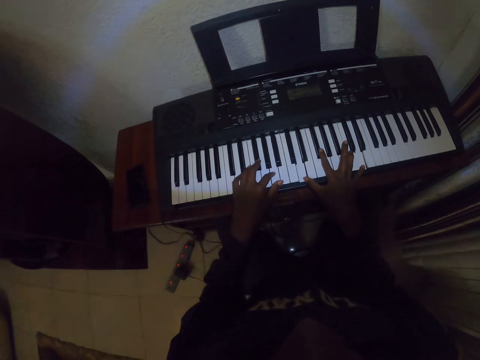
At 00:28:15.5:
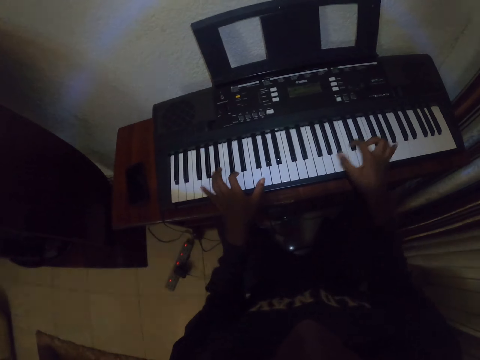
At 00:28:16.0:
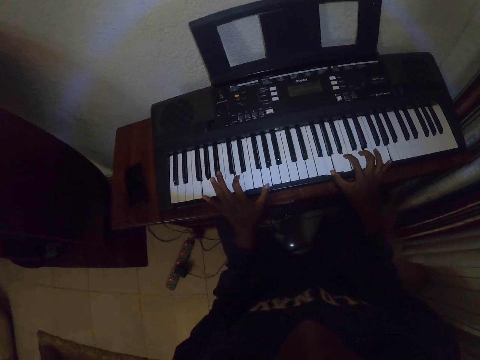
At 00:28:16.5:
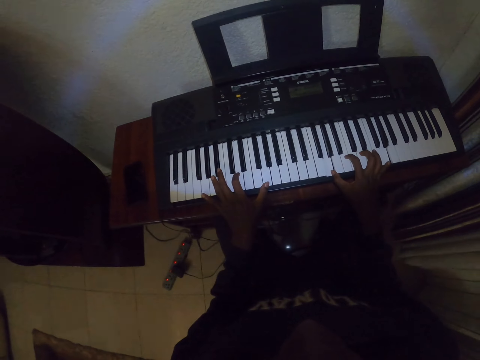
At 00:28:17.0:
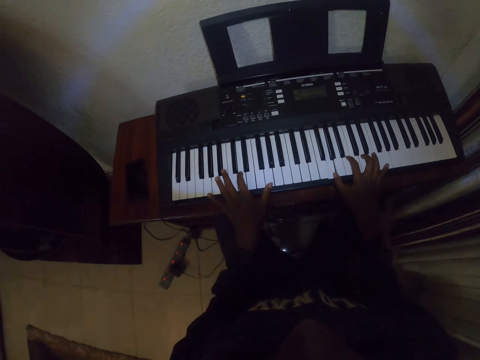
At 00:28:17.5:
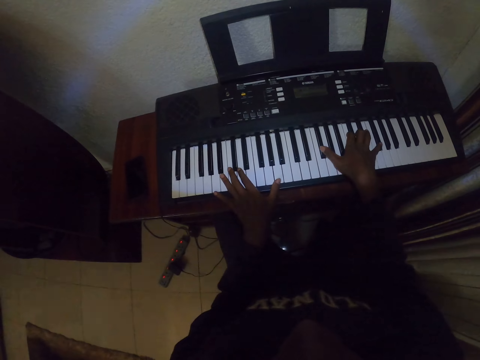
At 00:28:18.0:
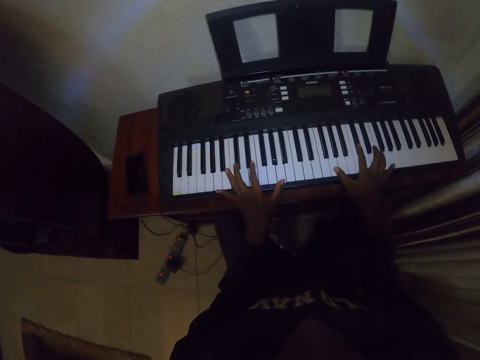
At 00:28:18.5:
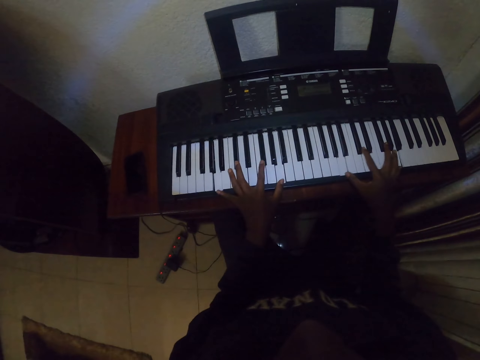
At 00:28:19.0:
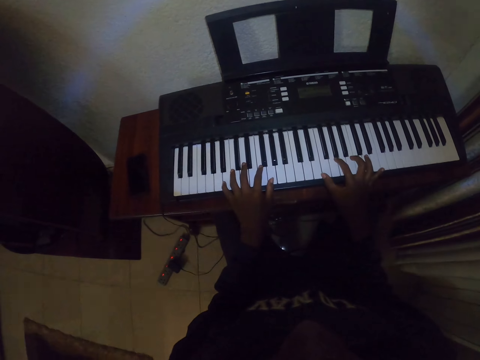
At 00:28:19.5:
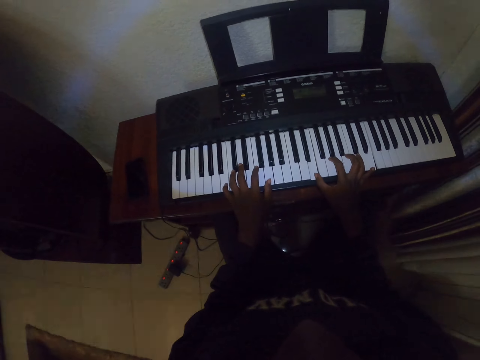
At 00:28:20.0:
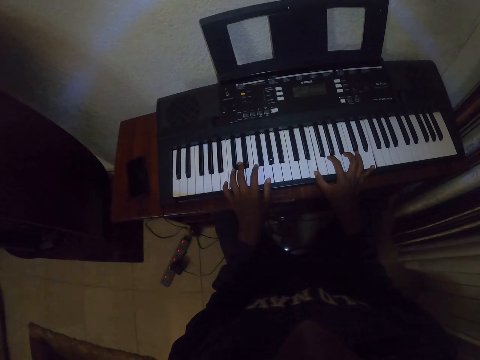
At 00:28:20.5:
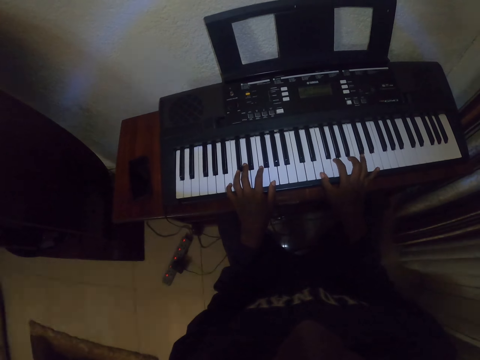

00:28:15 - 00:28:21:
The camera wearer plays the keyboard of the piano with both hands.

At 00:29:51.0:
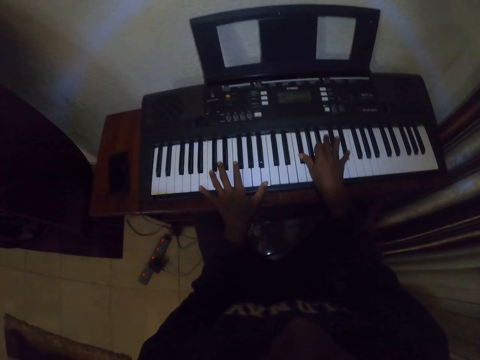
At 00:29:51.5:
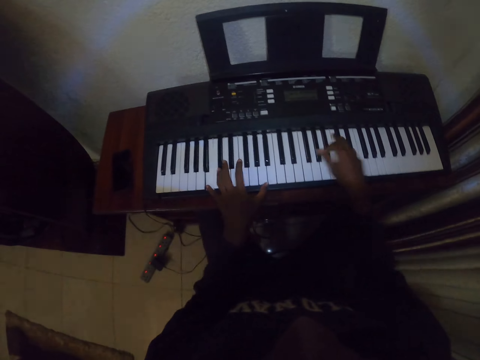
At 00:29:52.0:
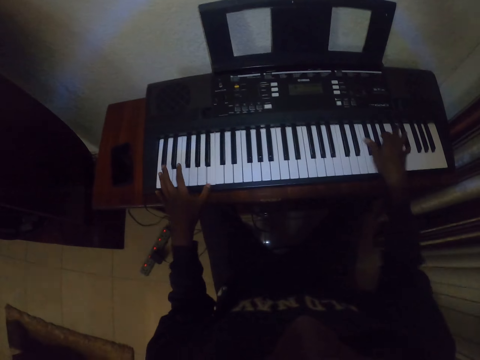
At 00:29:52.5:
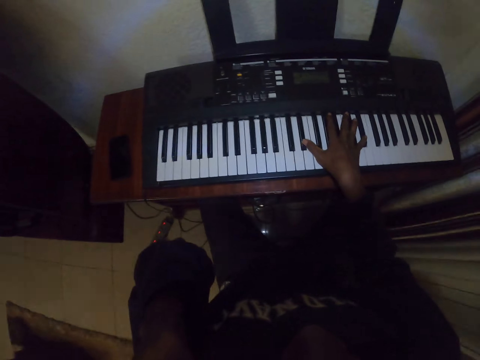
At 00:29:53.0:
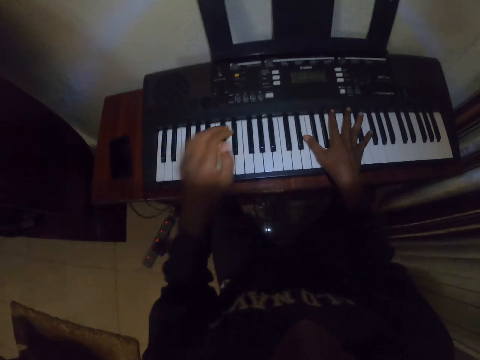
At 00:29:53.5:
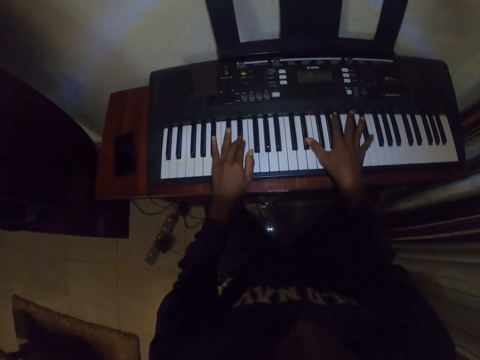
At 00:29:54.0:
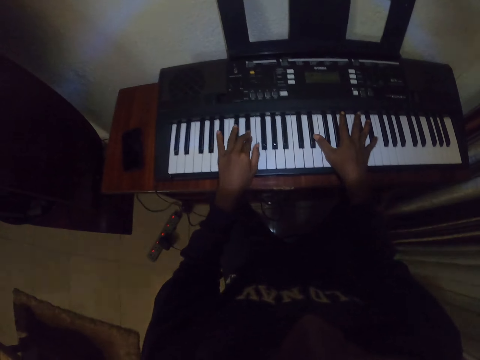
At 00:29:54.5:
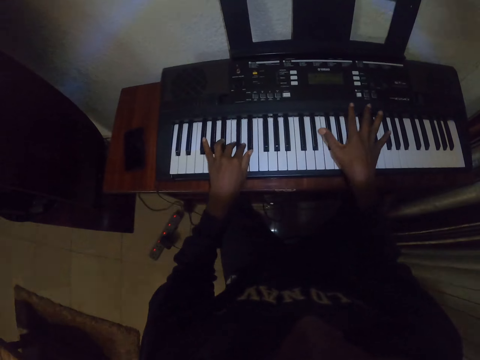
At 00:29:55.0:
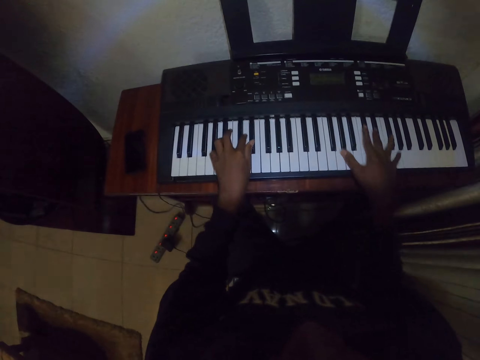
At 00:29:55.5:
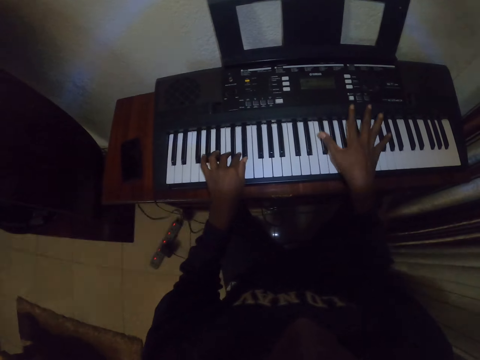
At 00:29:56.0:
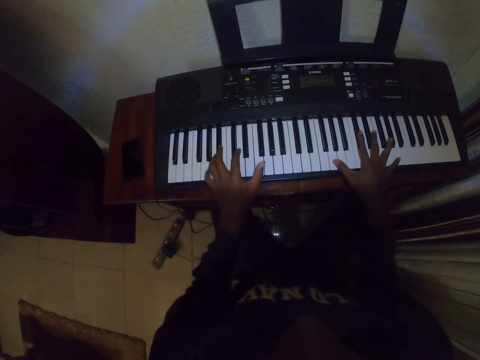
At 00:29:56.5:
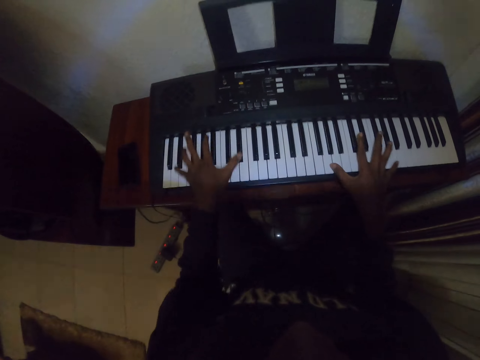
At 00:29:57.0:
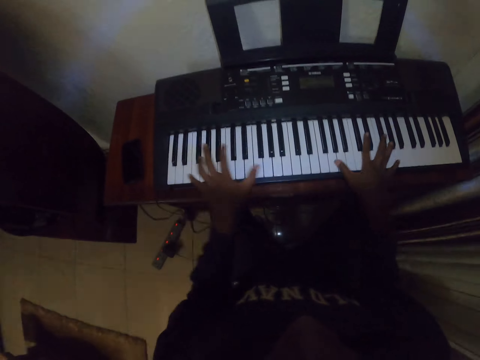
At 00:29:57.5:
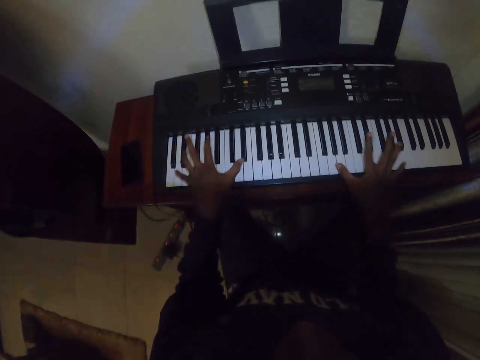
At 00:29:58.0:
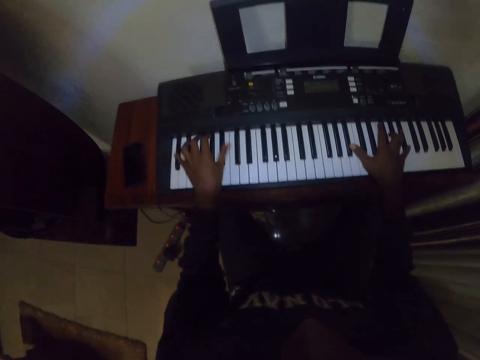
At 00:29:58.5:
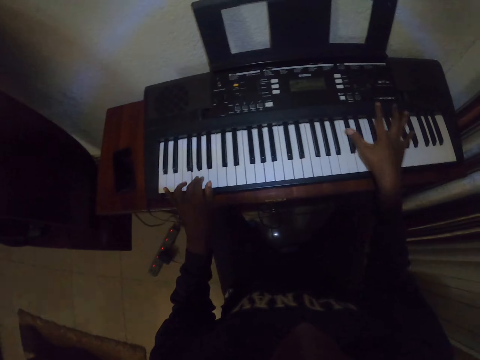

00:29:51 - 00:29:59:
The camera wearer rubs the face with the left hand. They play the keyboard of the piano with both hands.

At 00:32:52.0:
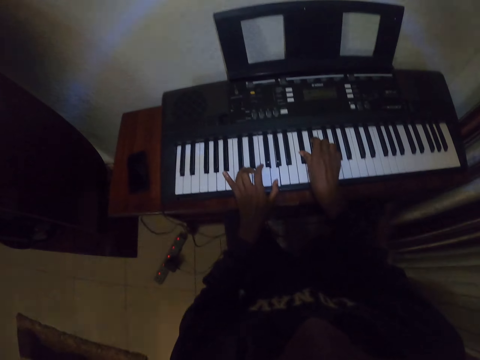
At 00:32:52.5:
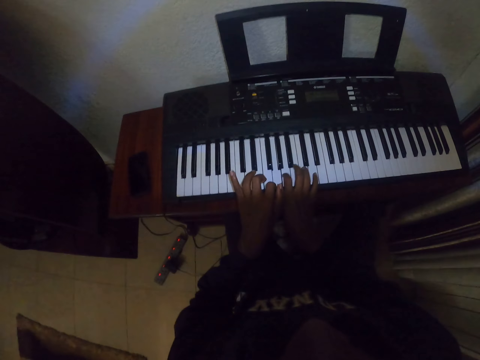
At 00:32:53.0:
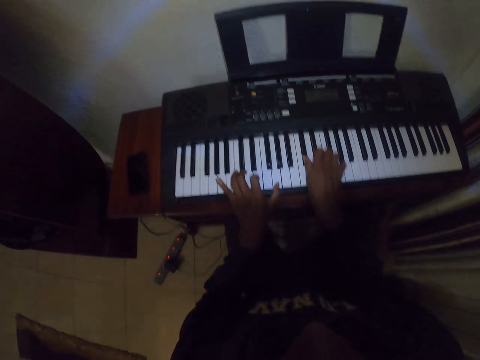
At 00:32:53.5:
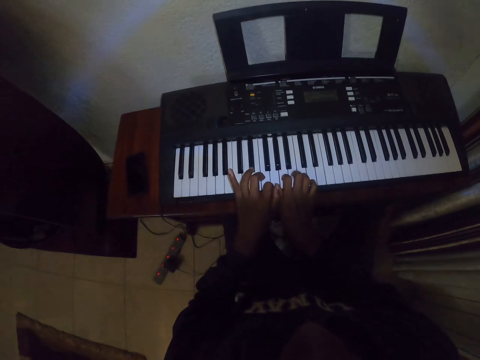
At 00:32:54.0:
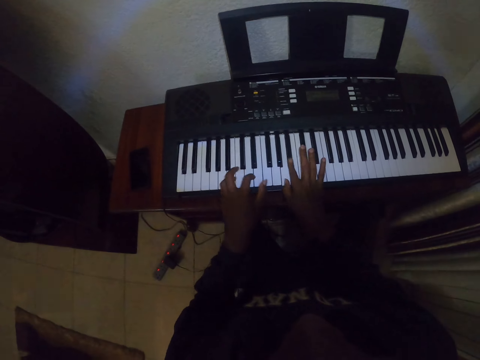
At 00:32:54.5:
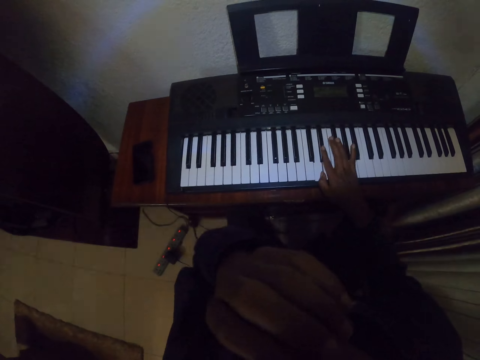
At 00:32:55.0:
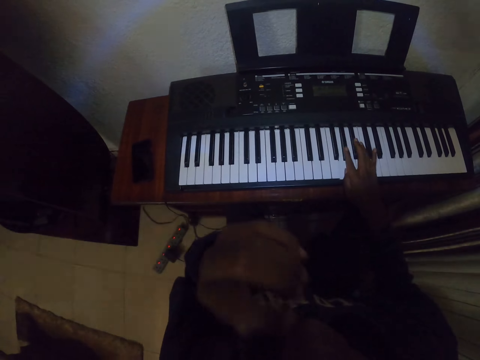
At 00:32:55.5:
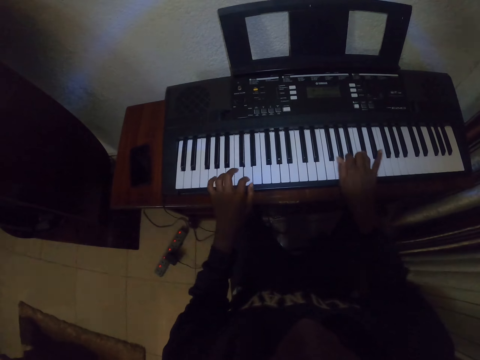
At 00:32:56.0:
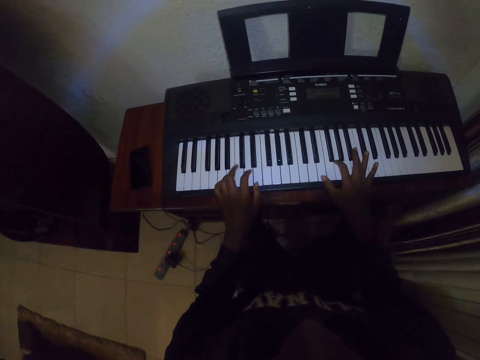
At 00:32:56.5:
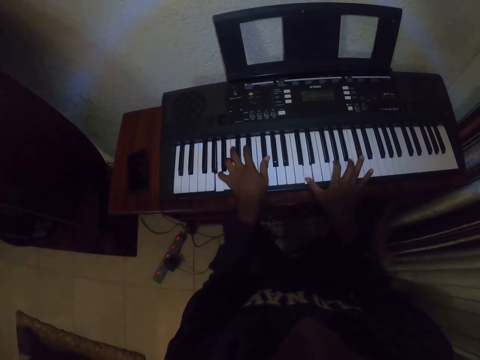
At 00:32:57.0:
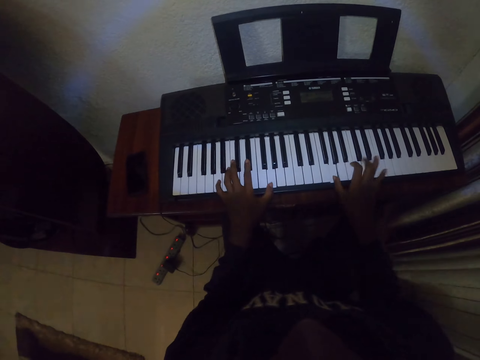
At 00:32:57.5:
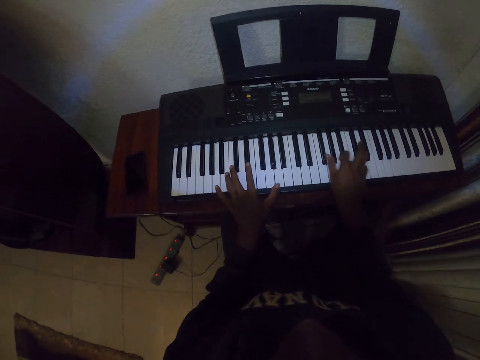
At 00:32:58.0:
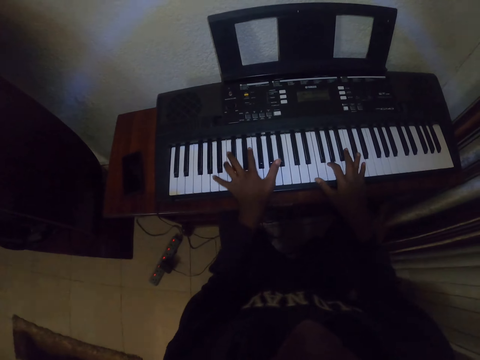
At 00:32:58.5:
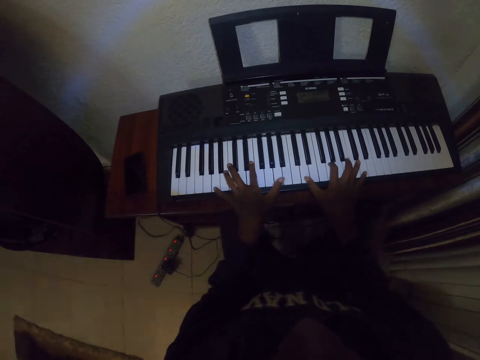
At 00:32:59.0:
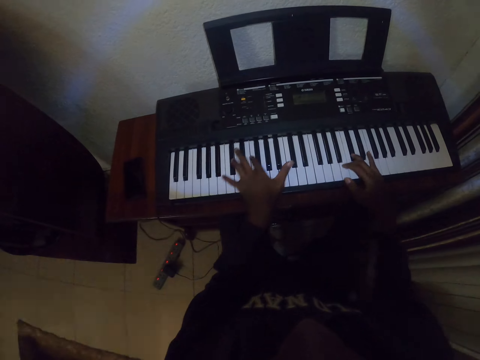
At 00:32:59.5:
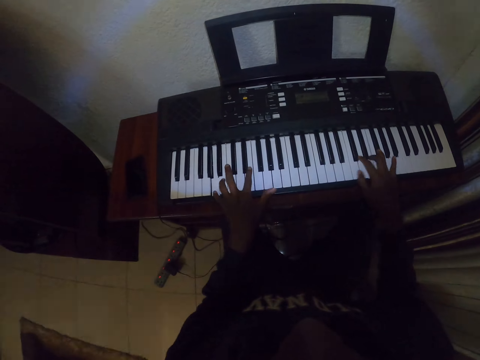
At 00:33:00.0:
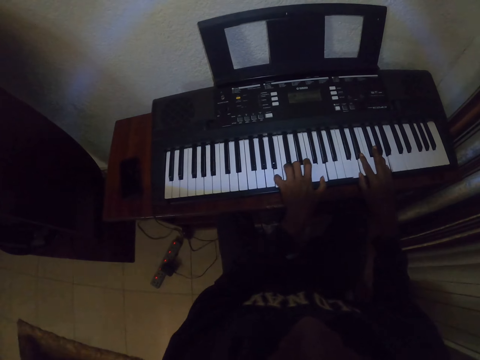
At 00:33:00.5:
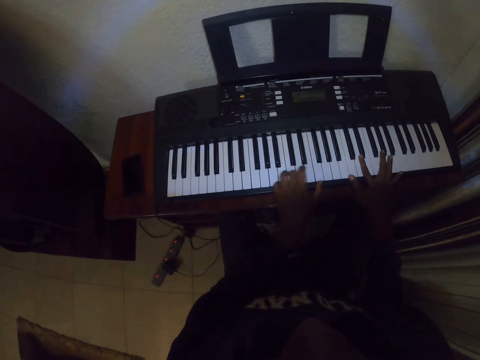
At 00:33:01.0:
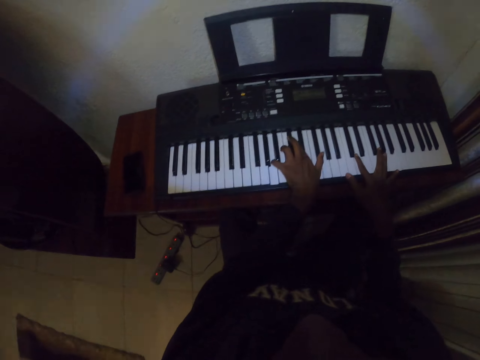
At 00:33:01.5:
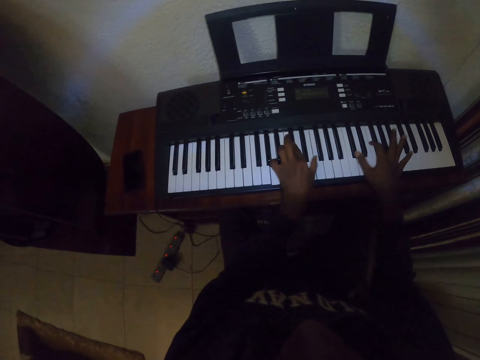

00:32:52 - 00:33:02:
The camera wearer touches the nose. They play the piano.

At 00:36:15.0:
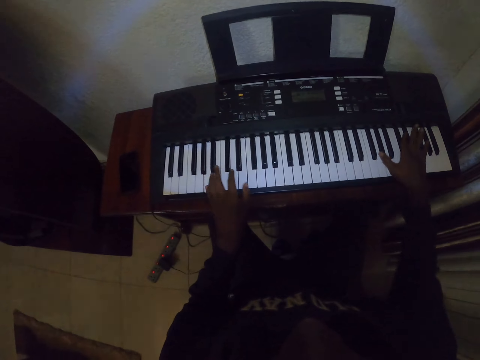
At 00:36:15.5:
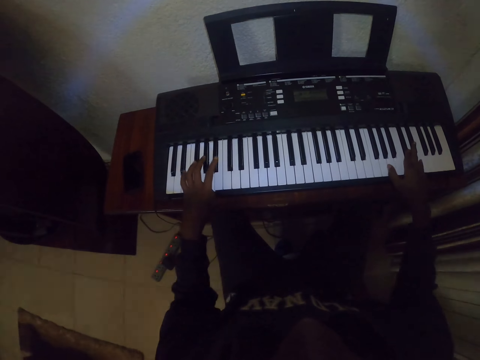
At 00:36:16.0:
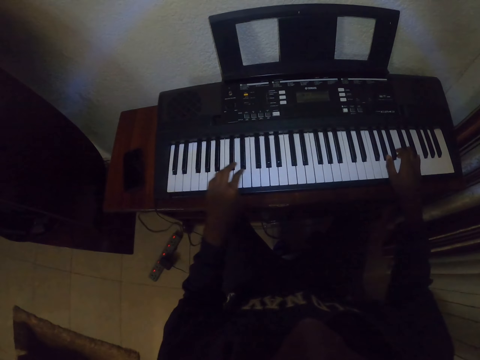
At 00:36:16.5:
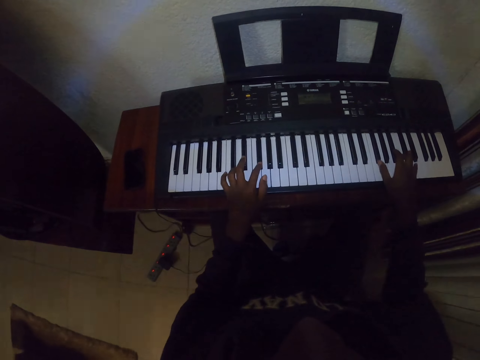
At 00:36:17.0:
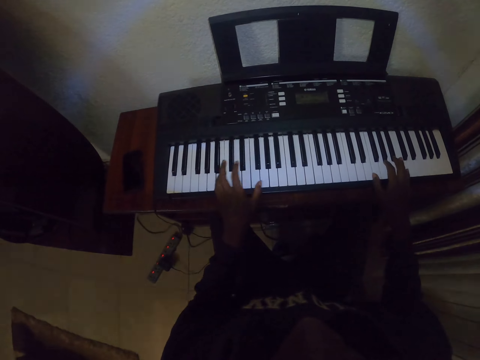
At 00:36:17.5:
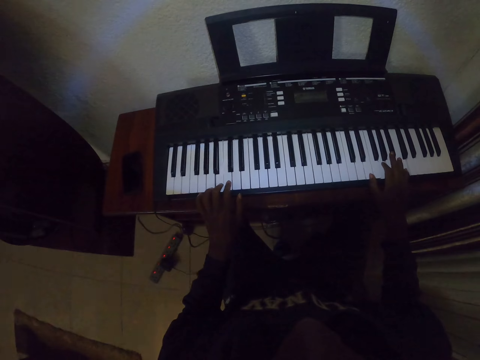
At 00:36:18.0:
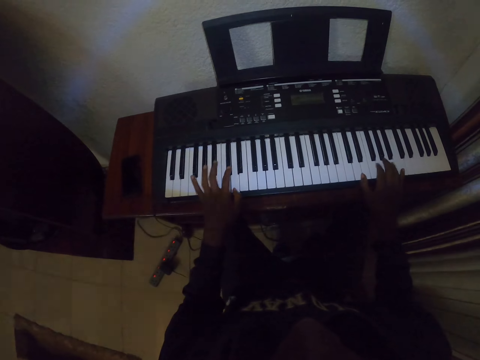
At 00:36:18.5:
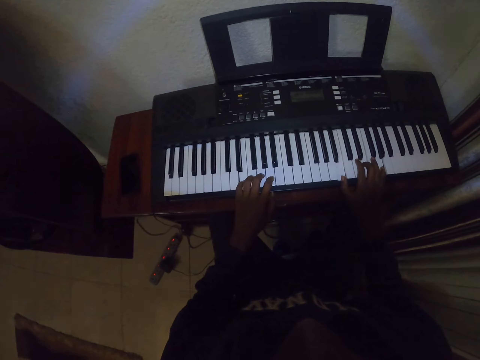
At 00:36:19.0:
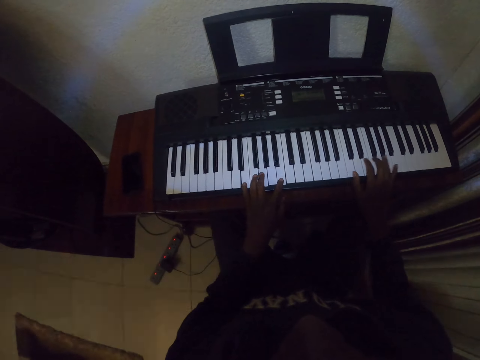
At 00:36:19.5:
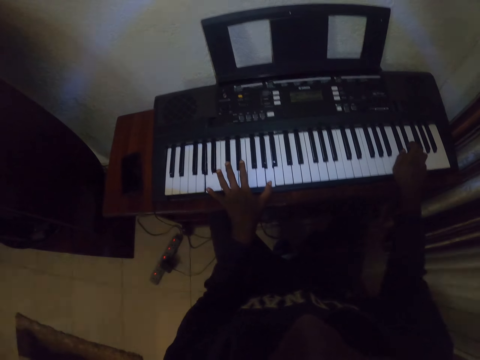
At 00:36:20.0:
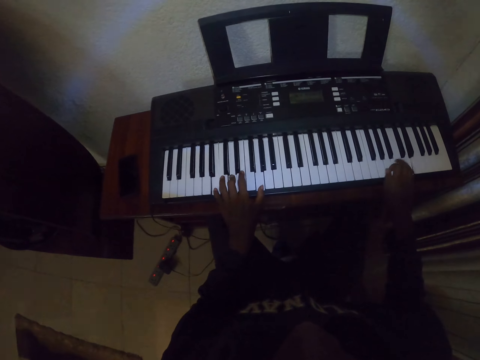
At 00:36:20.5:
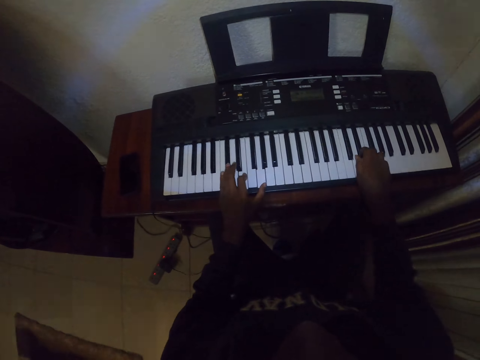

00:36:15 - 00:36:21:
The camera wearer plays the piano.
